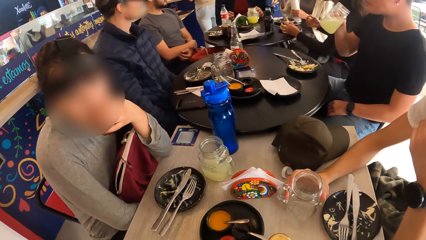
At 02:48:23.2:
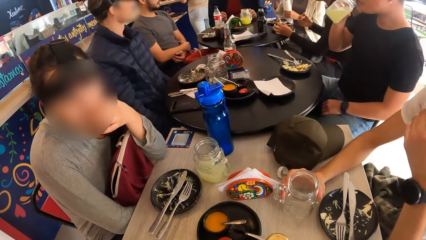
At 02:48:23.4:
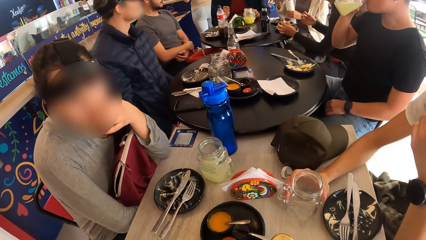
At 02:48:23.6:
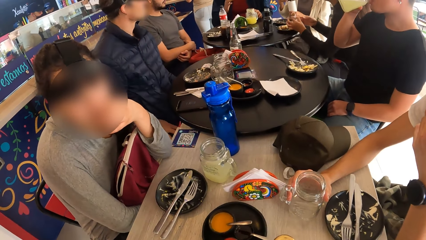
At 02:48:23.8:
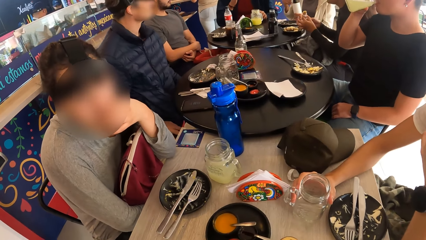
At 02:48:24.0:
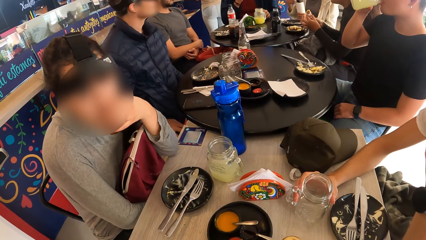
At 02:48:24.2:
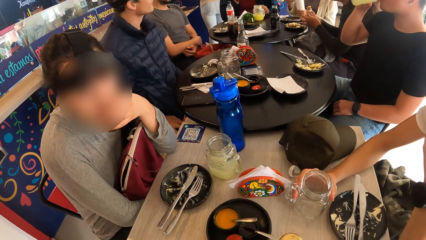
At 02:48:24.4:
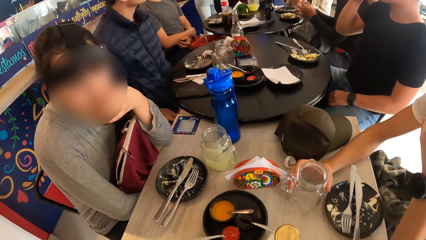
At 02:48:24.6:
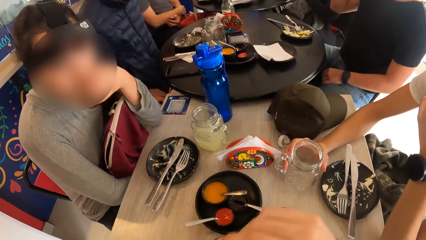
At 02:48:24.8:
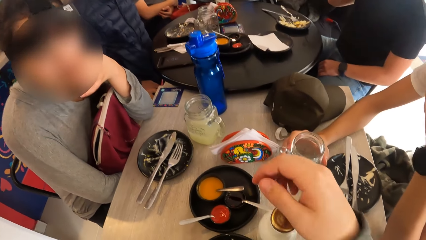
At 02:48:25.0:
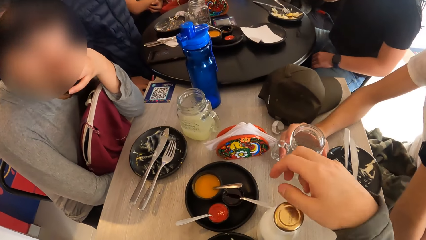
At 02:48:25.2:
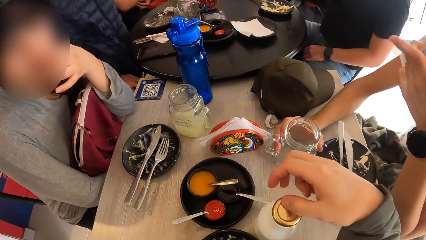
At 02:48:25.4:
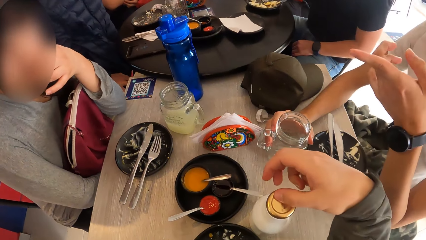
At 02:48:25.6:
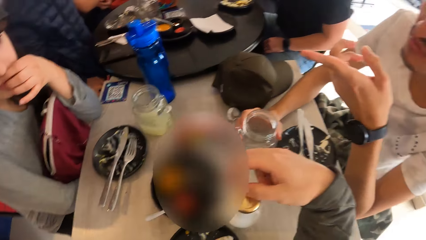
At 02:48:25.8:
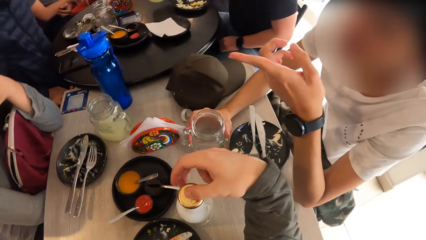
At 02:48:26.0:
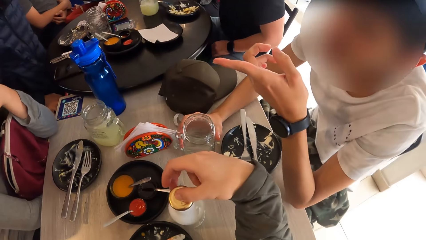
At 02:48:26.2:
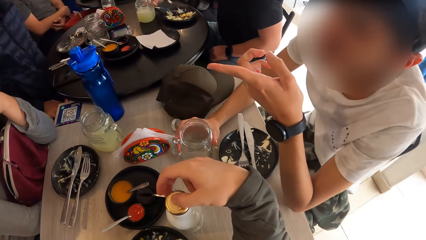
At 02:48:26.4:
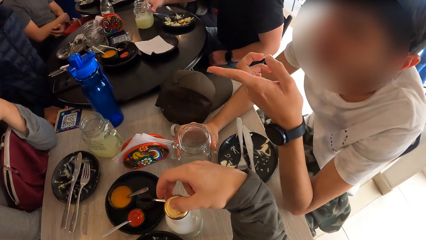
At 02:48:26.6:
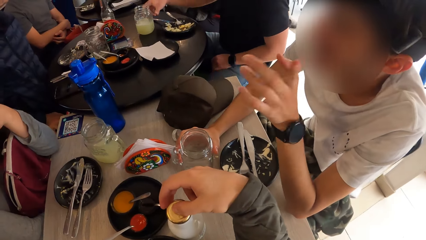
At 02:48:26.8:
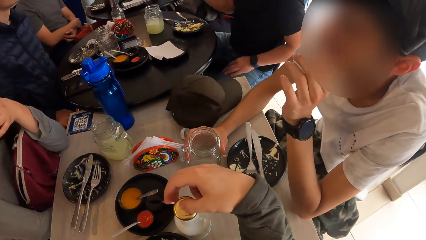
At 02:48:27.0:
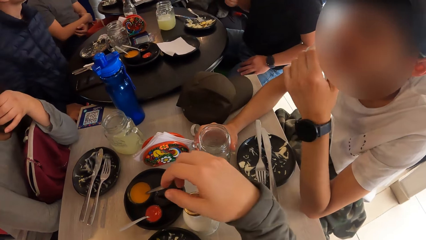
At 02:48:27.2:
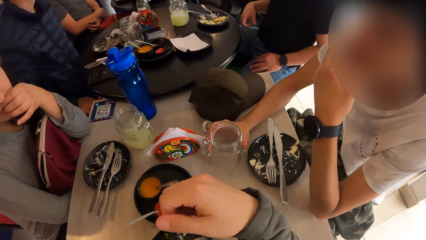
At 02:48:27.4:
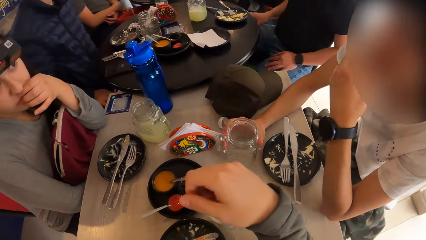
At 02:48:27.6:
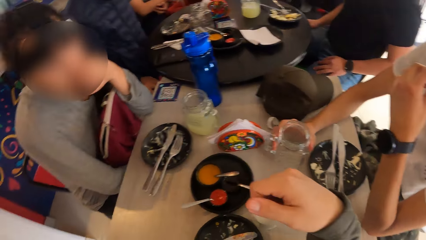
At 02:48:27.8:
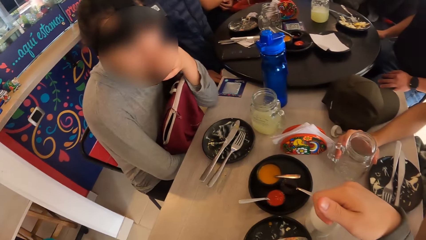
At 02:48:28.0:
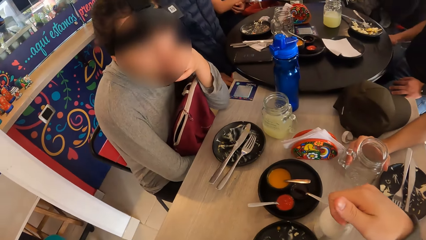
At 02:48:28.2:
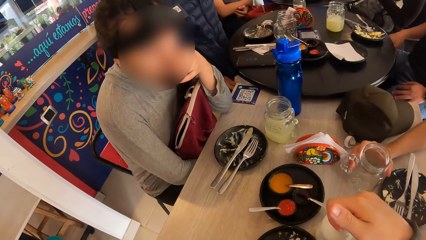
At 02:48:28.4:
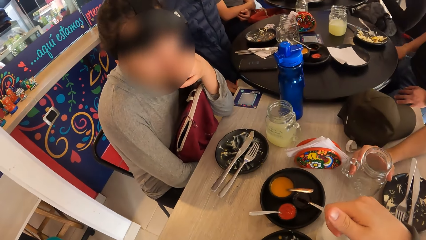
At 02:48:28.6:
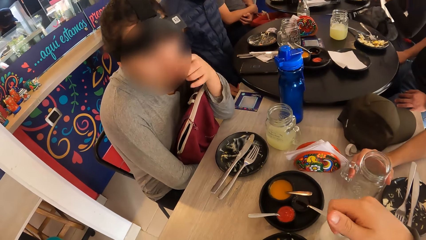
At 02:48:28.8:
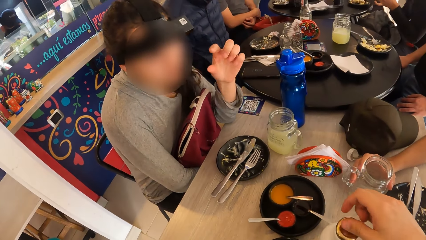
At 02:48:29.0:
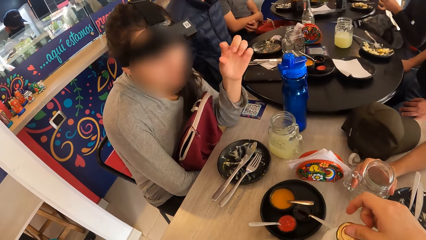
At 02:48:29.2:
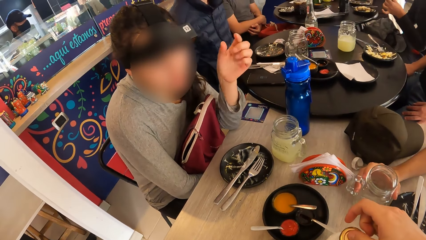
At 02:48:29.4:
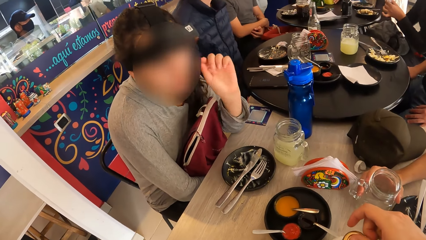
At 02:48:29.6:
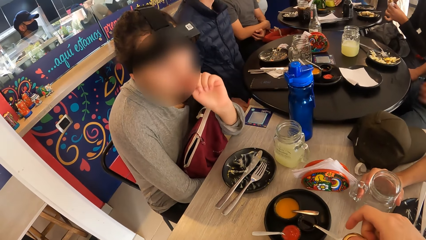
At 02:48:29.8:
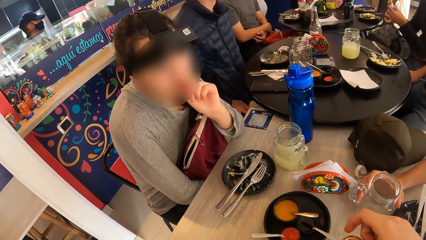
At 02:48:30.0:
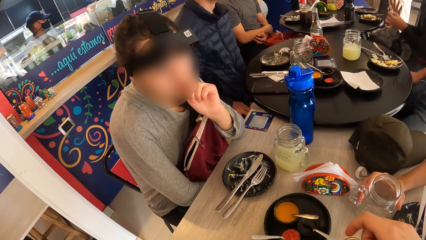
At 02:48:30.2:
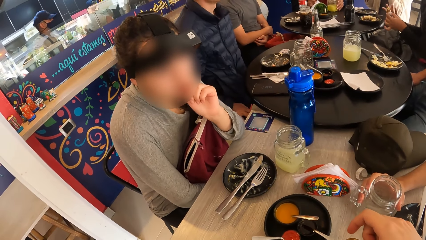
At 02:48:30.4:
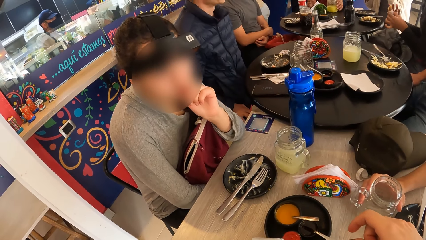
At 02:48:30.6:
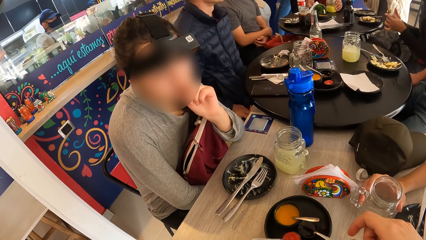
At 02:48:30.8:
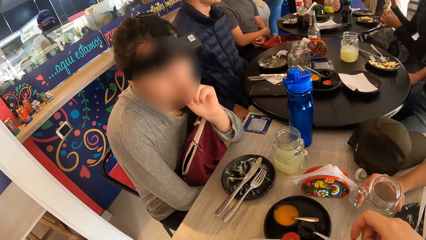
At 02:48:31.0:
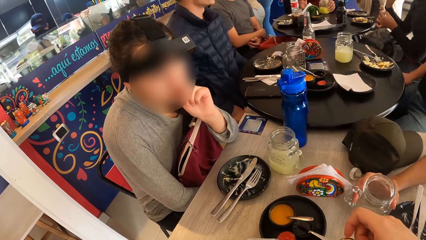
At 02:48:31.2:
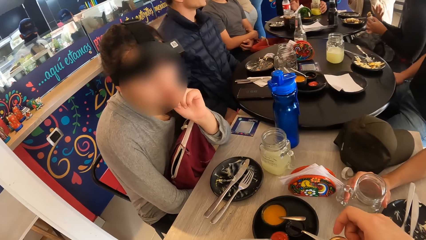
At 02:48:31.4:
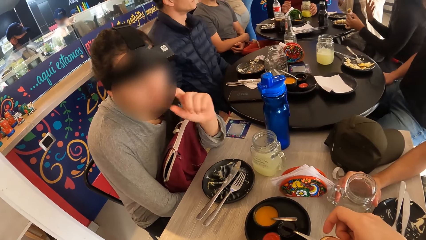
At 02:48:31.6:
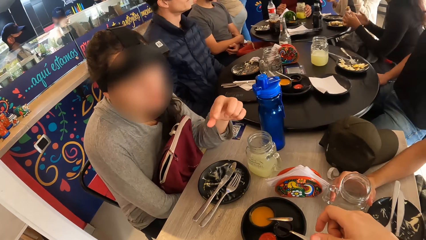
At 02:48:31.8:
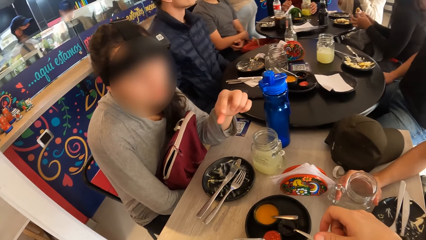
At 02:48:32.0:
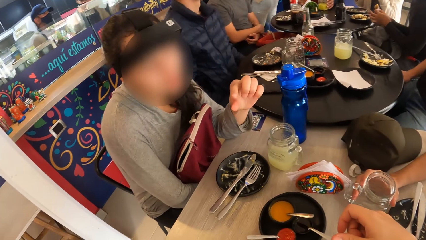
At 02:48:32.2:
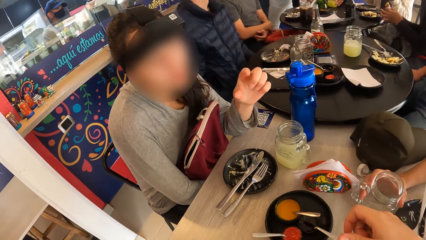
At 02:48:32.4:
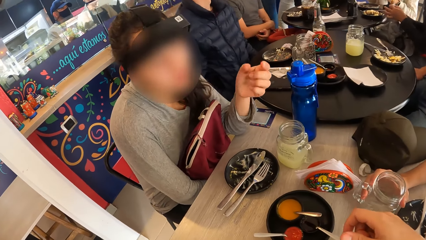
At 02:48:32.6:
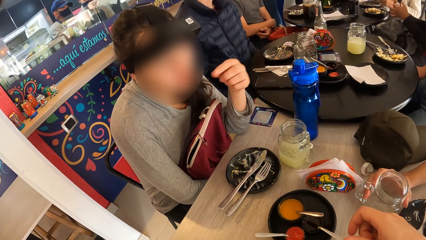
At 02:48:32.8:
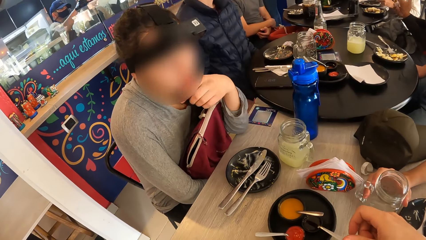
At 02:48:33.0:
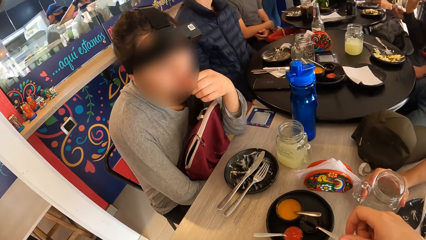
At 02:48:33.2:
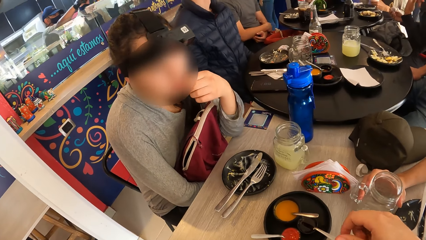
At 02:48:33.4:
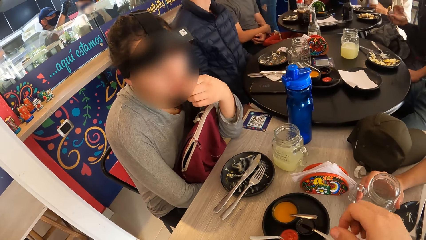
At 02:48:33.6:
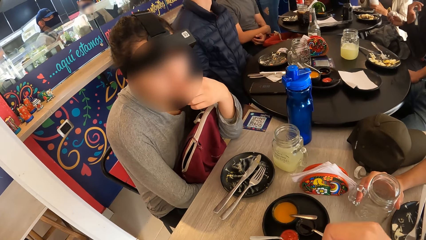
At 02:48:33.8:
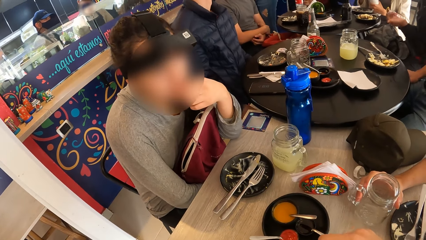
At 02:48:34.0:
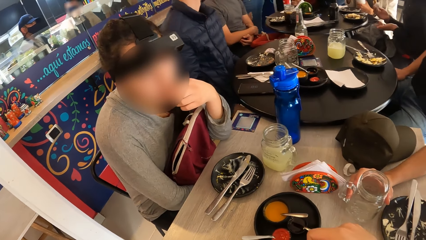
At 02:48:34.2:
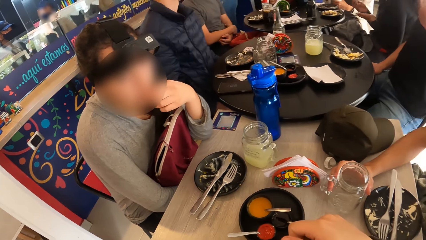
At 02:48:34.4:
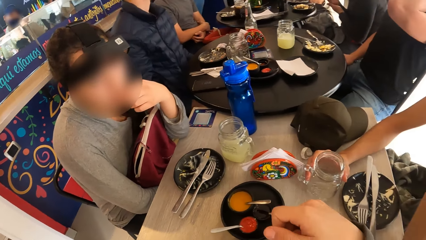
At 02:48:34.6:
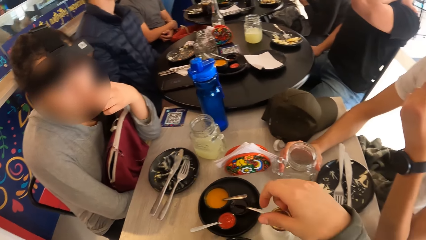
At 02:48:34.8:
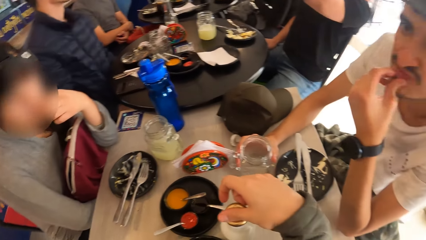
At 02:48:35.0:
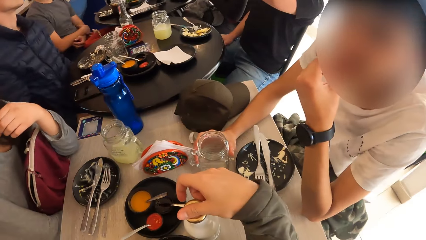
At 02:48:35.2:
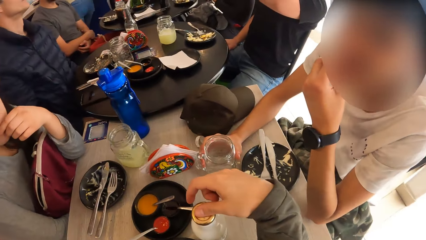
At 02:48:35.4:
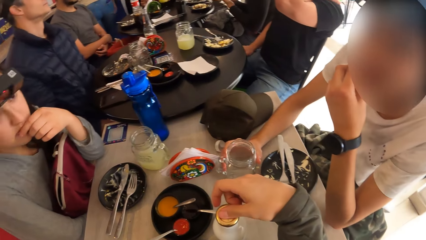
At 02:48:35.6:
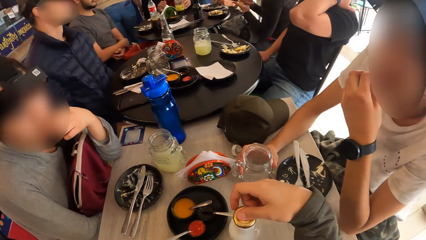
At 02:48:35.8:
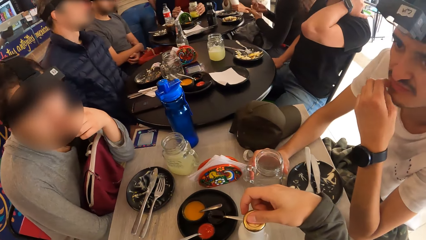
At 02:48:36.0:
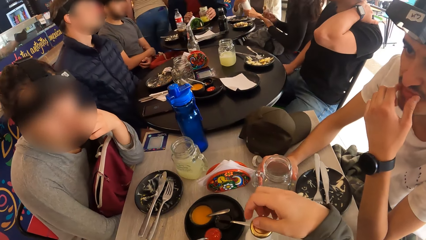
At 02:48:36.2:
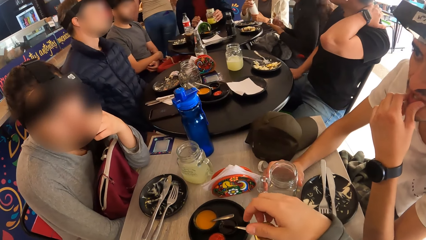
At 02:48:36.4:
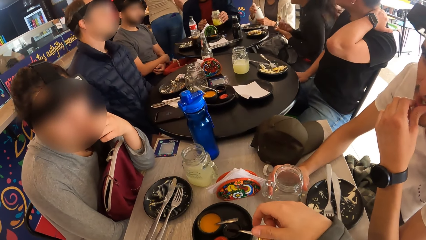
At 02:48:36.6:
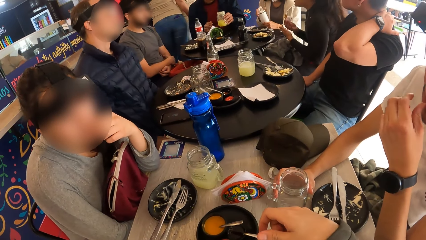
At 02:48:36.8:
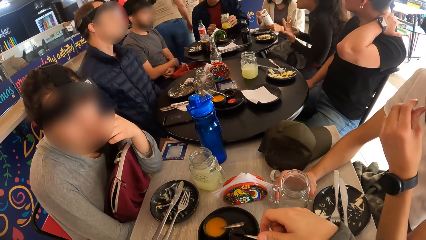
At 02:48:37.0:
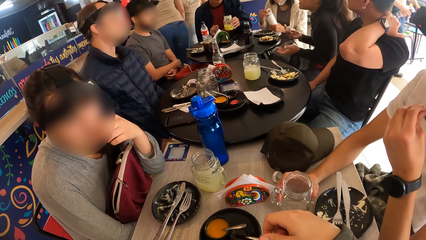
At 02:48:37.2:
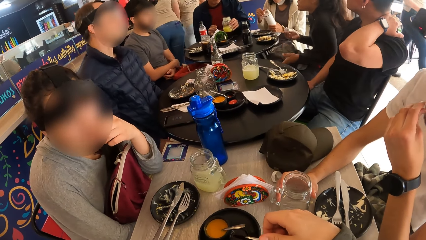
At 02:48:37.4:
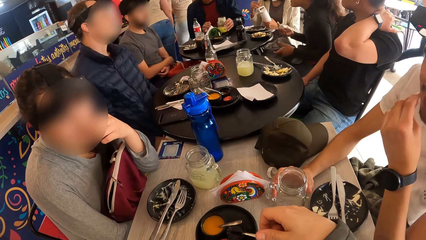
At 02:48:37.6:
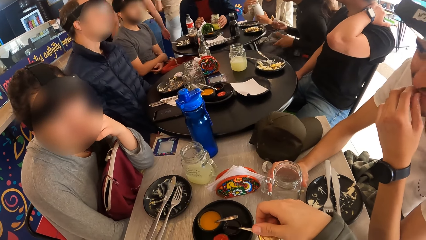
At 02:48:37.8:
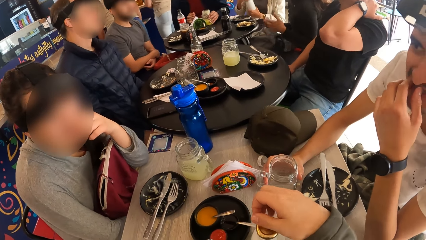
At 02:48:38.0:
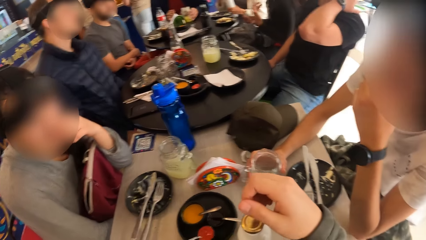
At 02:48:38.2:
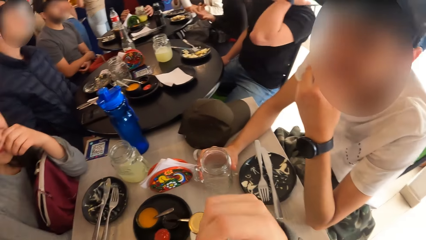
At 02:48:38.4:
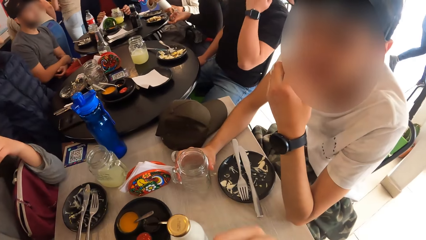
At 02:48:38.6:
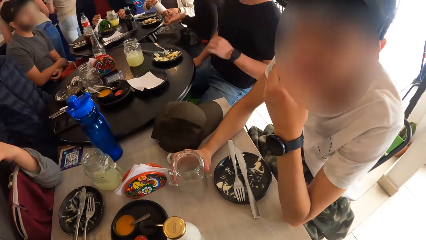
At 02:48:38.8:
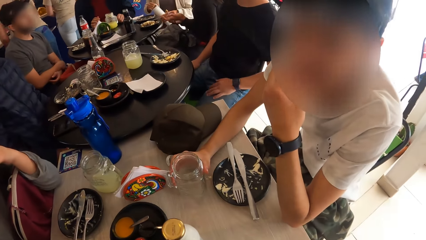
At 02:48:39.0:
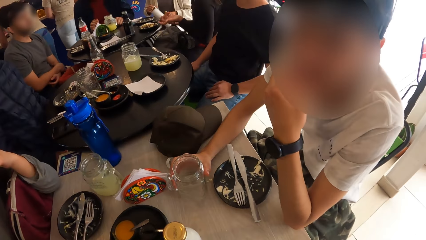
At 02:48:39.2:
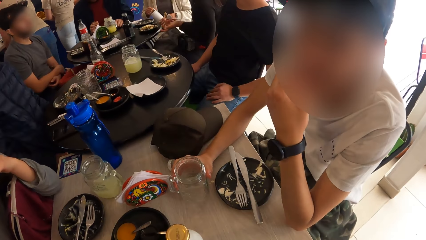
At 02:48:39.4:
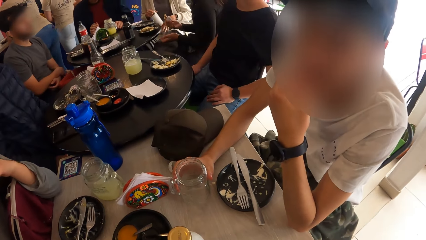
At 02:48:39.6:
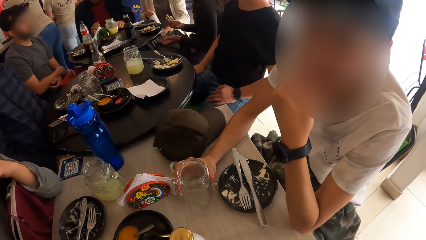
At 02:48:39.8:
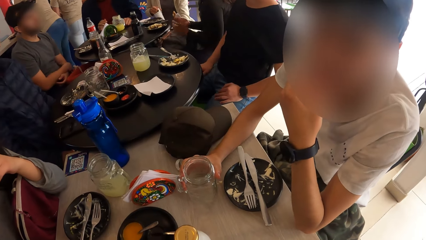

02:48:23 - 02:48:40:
The camera wearer places his right thumb on the bottle of yogurt on the table. The man gesticulates with his left hand and converses with the woman. The camera wearer holds the bottle. He looks around. The man touches his mouth with his left hand.
